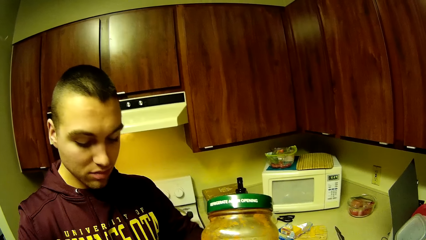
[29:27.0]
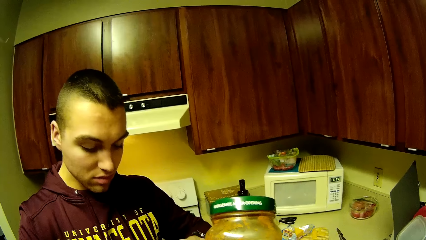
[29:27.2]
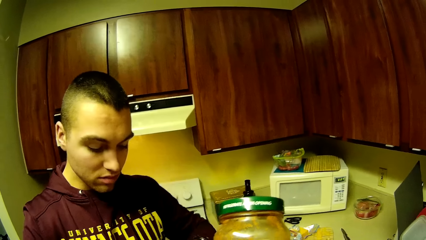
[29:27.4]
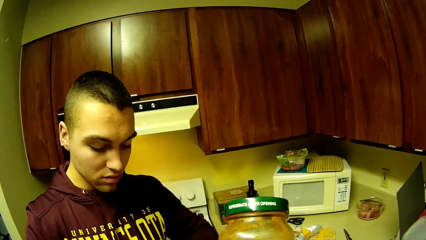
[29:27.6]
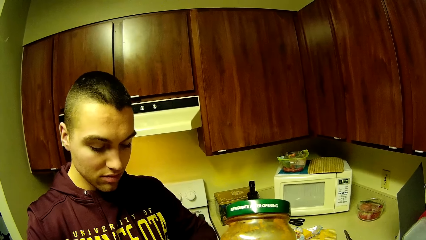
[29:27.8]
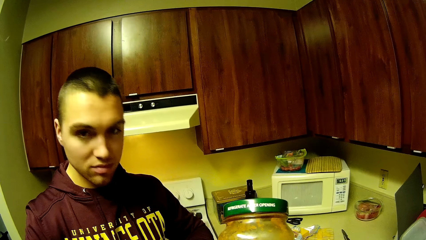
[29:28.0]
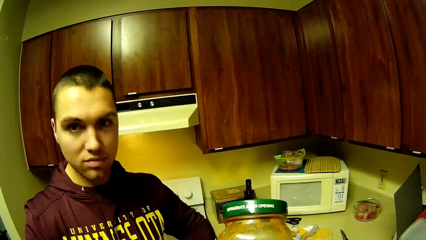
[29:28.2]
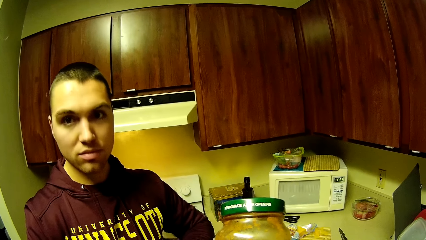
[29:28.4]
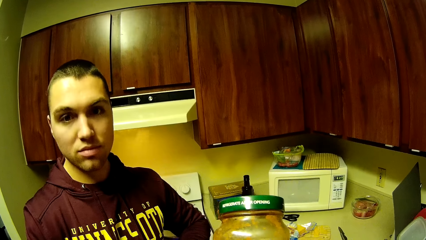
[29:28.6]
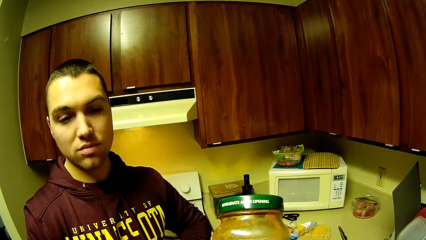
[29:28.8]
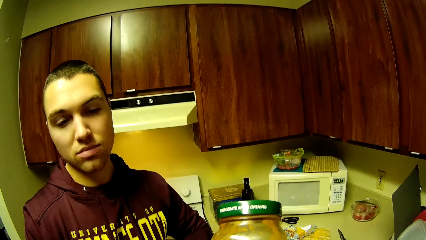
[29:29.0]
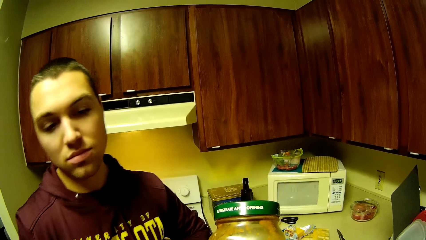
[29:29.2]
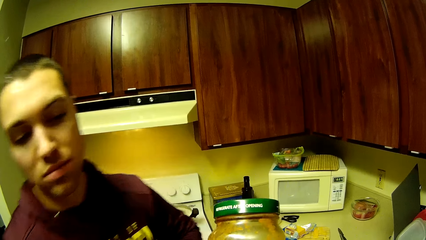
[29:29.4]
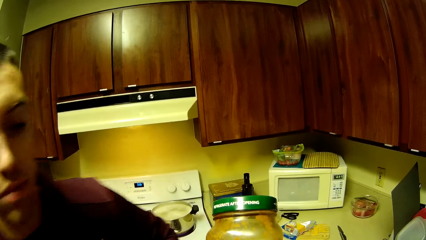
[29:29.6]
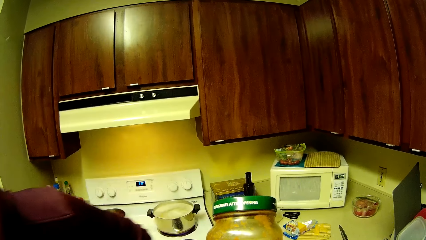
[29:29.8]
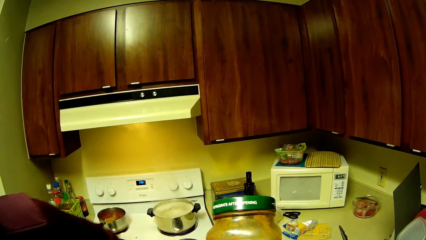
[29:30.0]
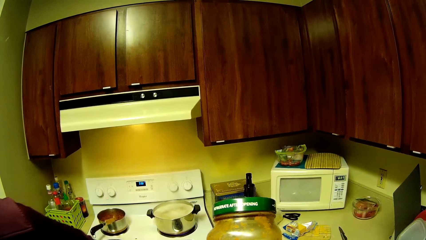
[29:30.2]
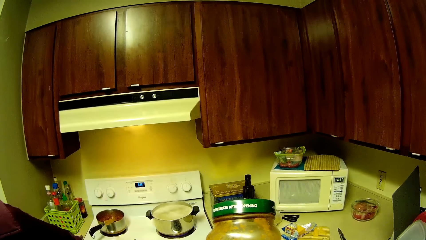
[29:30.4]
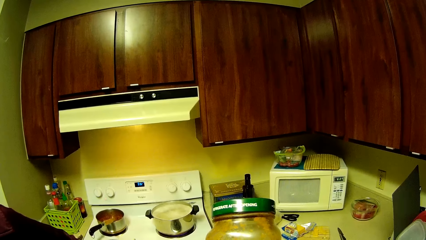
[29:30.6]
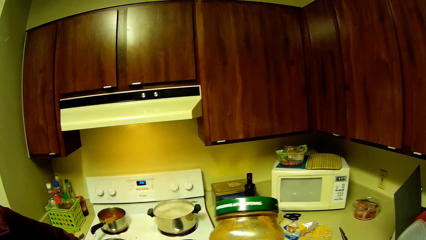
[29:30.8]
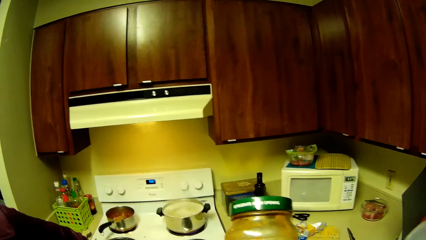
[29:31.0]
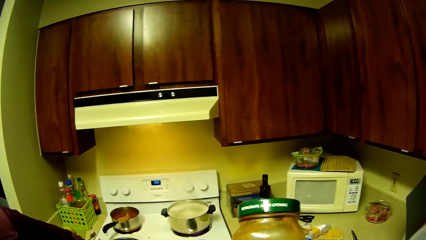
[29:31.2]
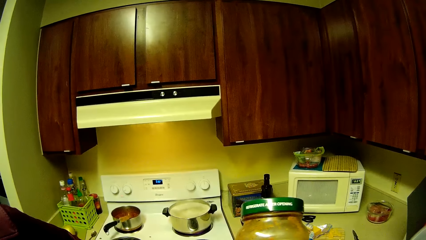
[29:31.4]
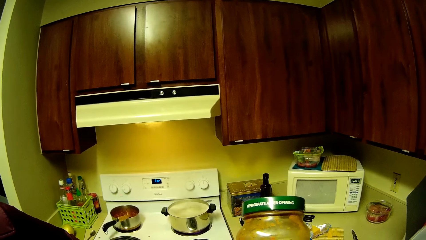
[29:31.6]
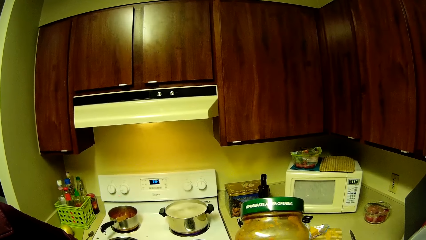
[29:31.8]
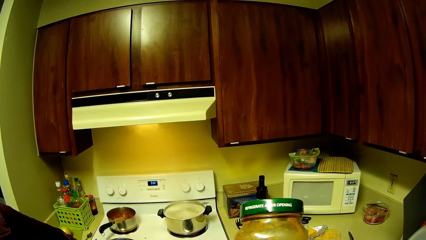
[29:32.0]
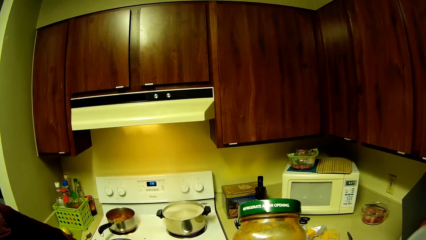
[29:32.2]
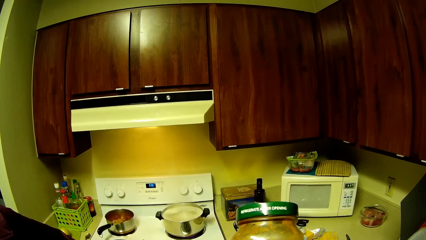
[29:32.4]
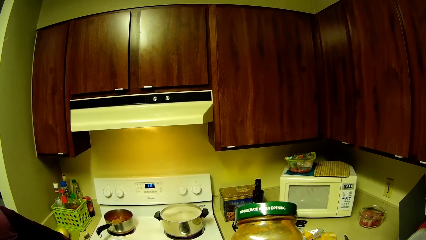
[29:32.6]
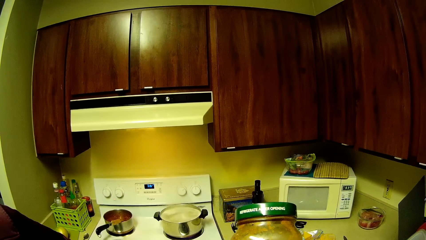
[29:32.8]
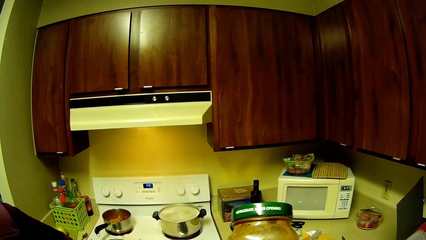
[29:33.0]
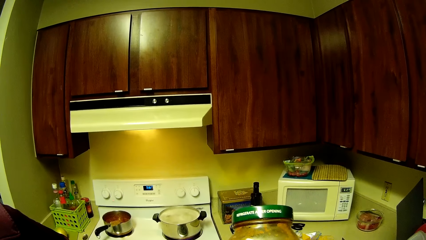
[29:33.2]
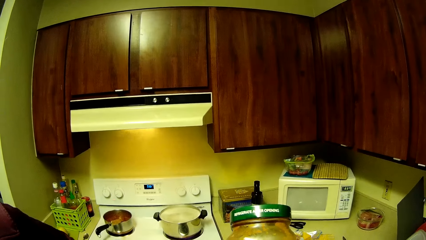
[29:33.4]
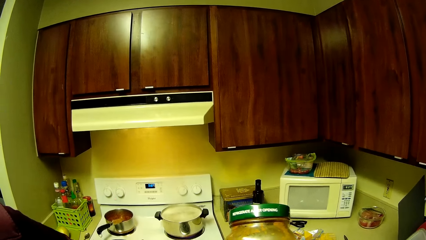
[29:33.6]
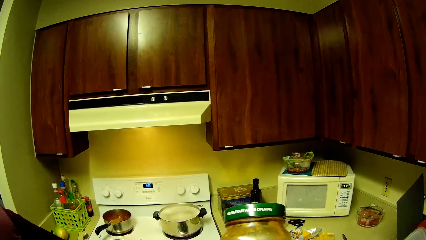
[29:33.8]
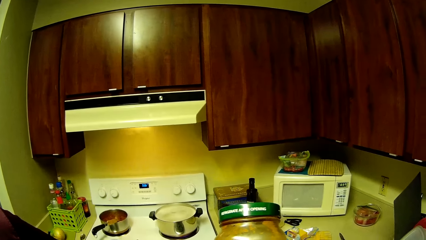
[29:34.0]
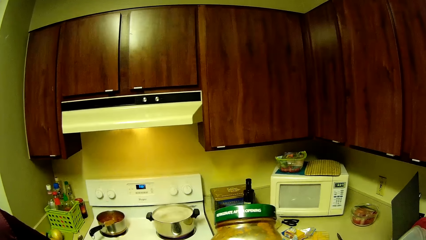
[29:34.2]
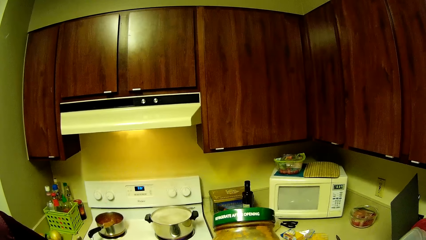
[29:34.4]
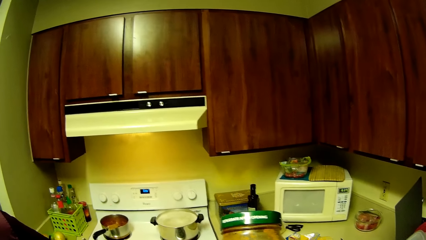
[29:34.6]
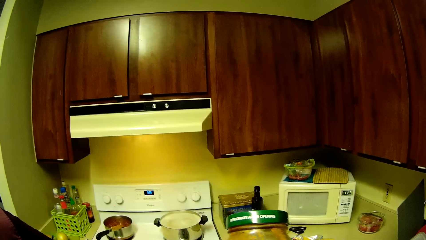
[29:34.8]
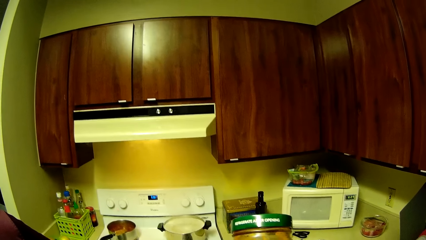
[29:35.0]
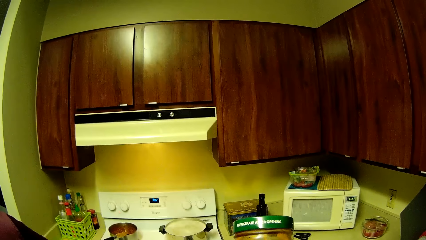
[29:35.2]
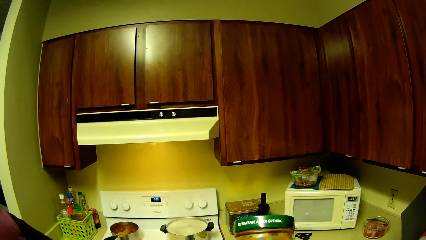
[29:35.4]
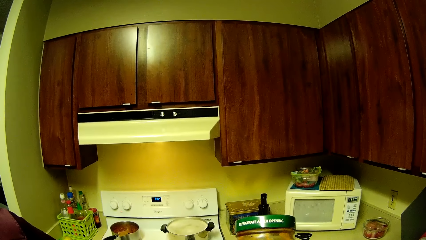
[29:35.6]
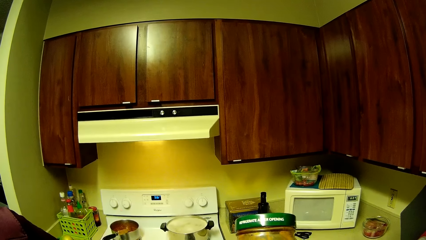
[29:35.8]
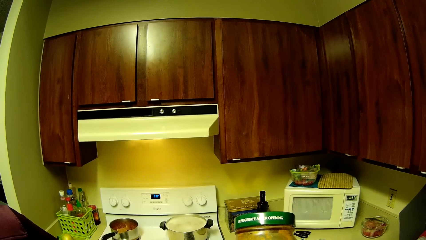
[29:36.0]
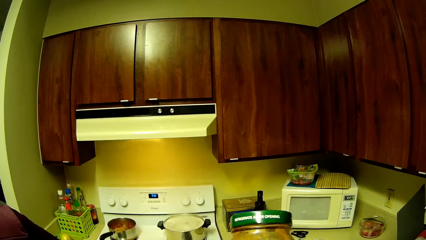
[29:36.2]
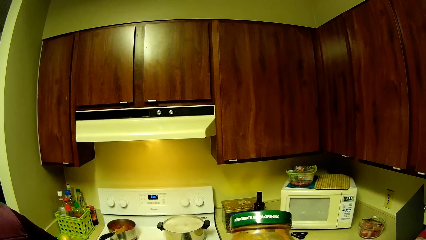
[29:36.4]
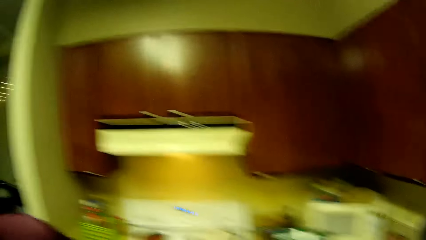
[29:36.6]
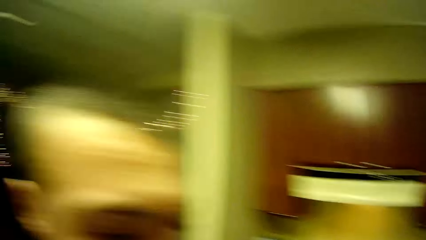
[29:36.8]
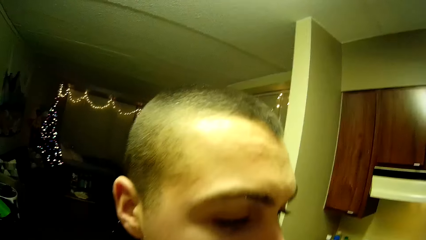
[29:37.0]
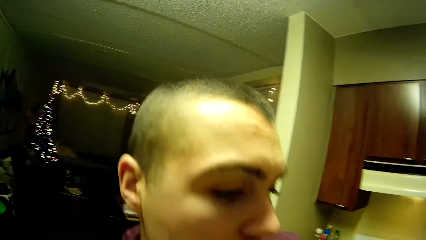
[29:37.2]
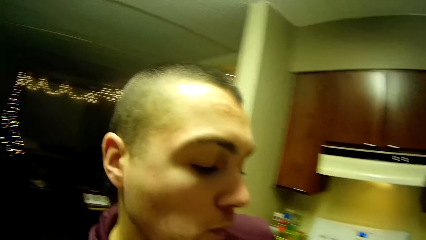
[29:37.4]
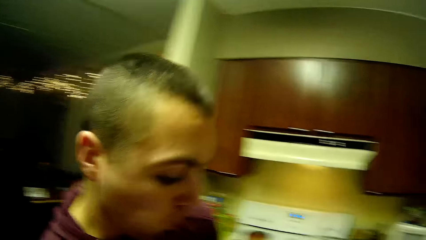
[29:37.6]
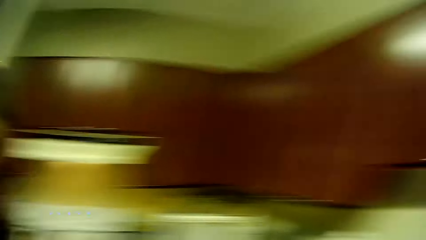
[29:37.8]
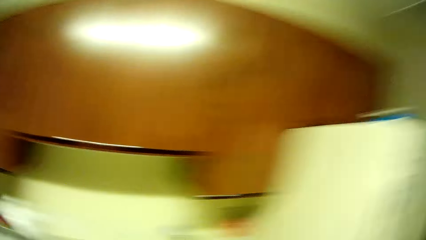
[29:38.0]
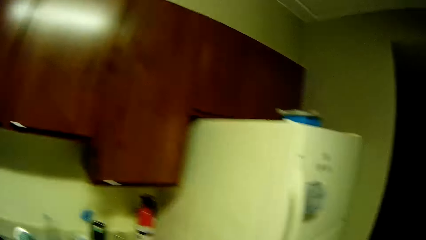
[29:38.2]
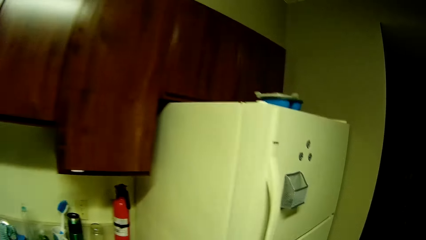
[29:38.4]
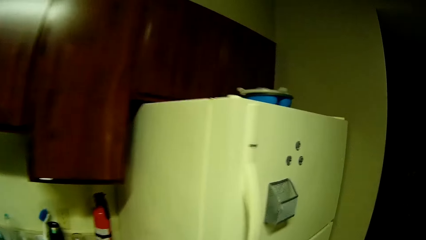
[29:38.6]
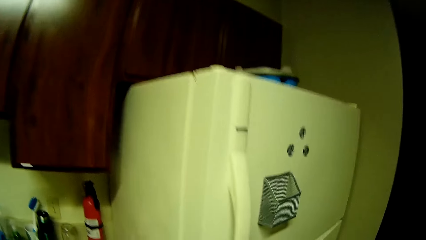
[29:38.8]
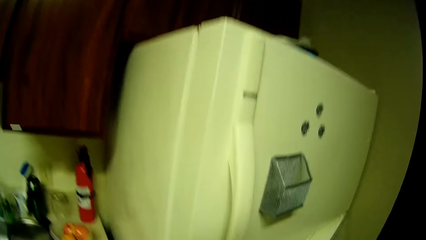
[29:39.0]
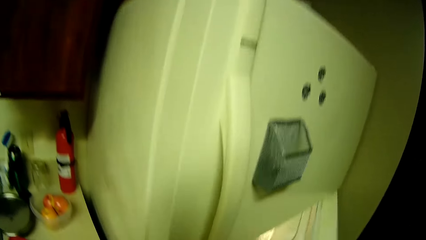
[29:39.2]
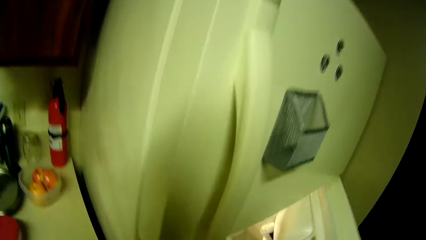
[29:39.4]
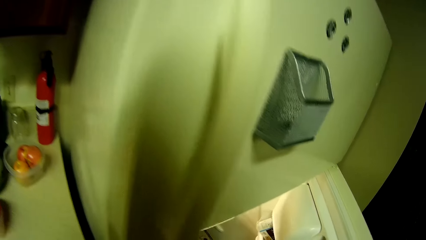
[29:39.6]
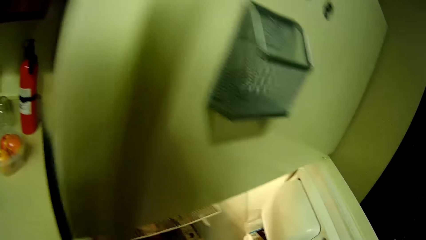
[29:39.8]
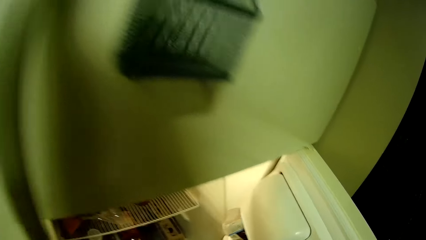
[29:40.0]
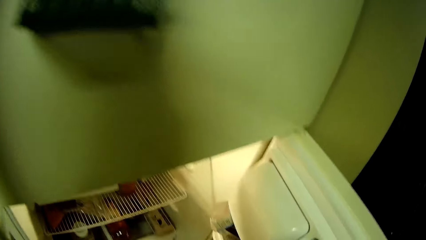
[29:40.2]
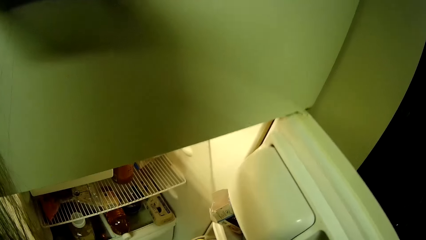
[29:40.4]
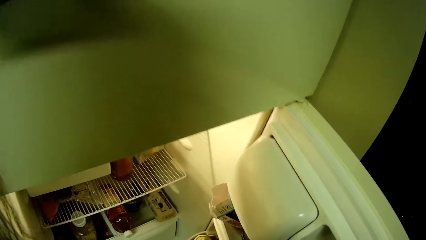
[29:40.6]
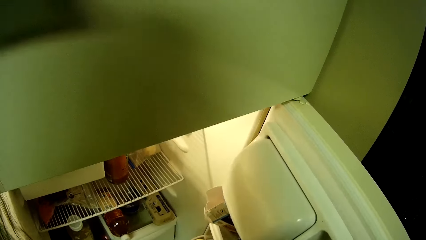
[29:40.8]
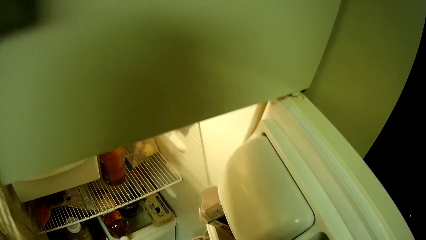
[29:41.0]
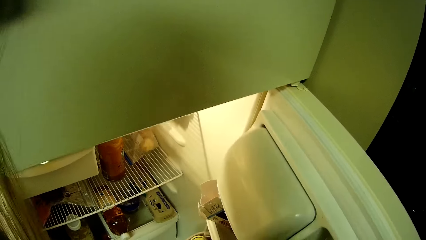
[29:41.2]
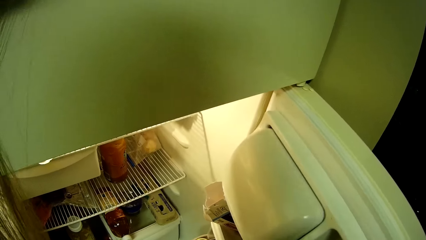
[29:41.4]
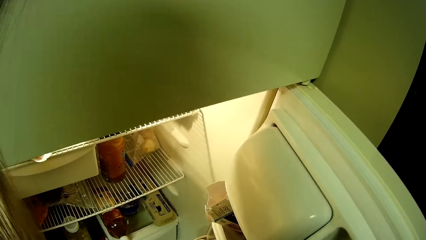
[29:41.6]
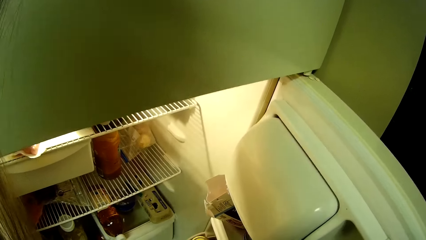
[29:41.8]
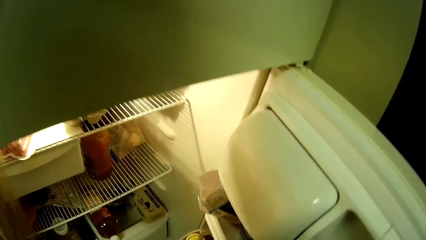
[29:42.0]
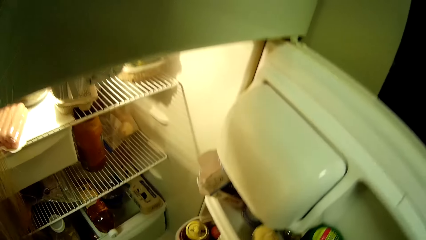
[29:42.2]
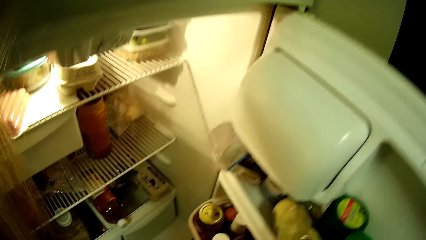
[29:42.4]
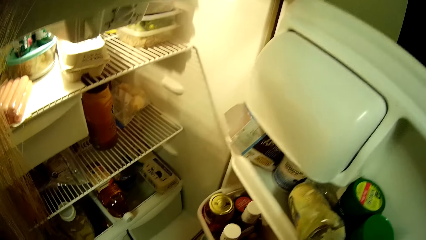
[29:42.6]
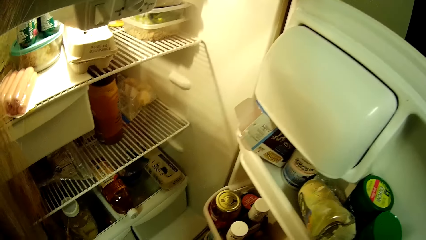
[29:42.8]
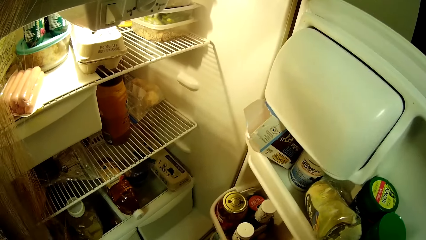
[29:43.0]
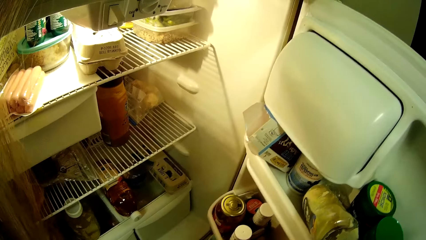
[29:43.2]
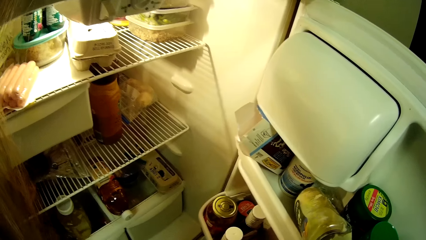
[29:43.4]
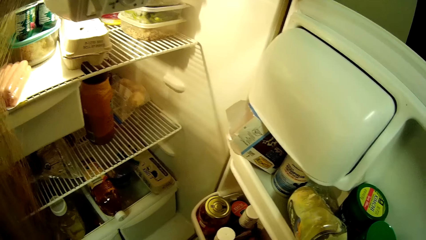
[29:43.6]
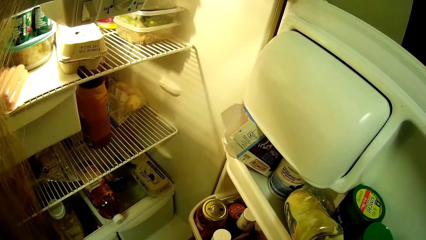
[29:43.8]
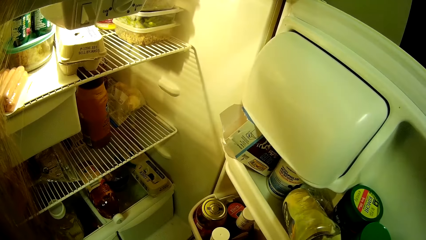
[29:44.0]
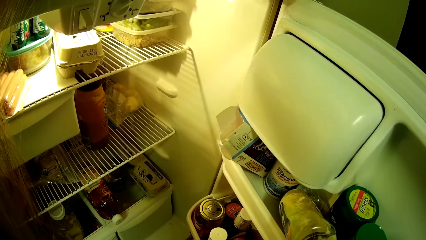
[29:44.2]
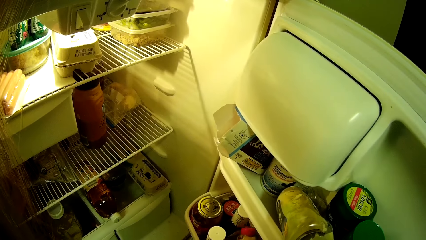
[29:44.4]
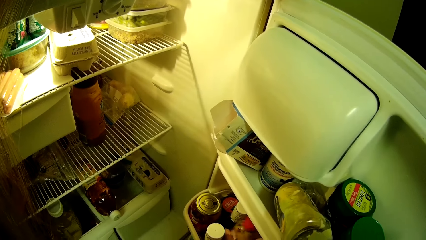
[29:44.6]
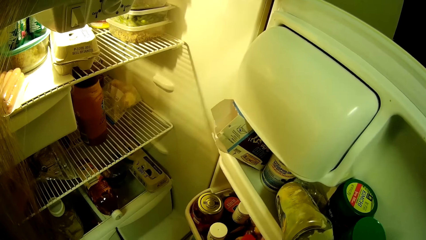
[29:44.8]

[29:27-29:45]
The man moves beside the camera wearer. The camera wearer turns around. She moves around the kitchen. She opens the refrigerator or fridge door with her right hand. She looks in the fridge.
